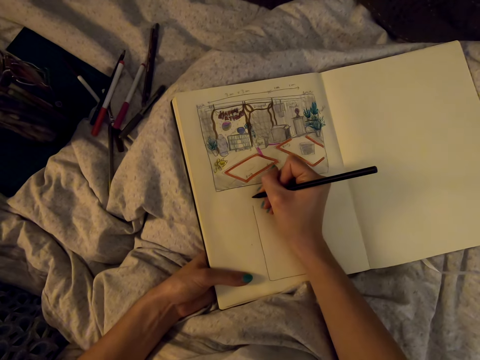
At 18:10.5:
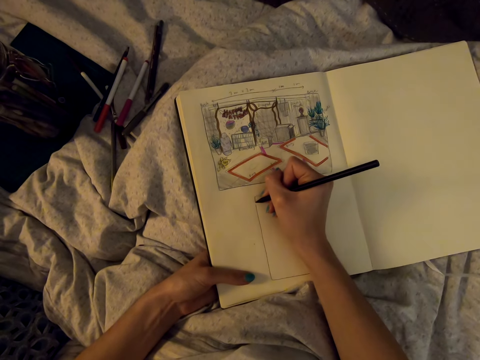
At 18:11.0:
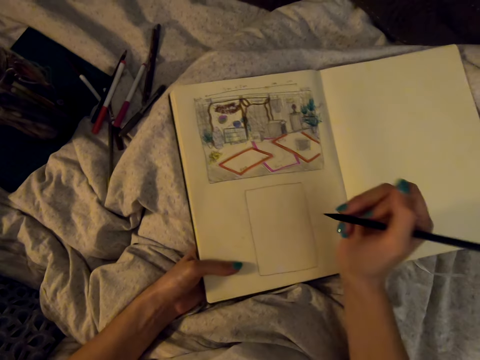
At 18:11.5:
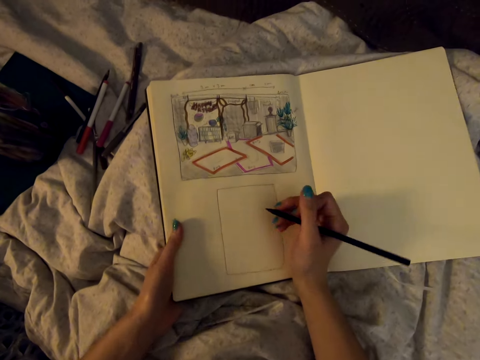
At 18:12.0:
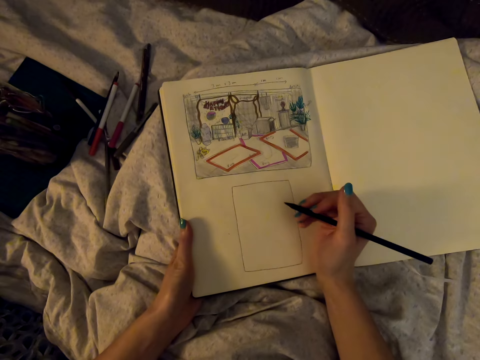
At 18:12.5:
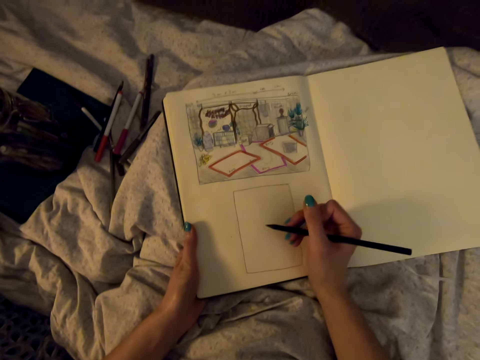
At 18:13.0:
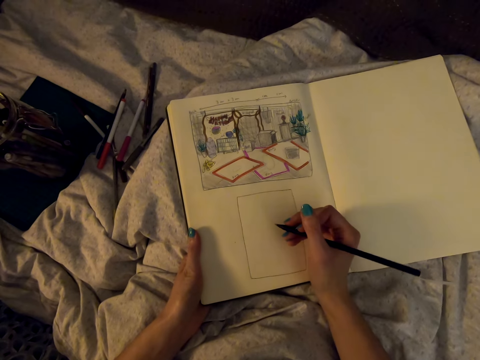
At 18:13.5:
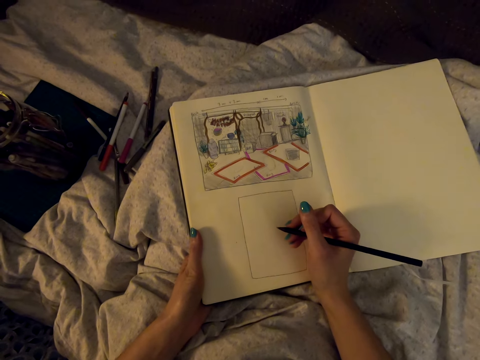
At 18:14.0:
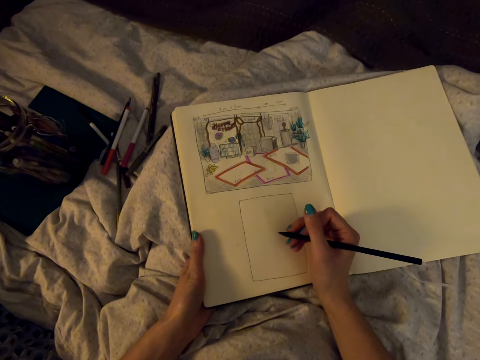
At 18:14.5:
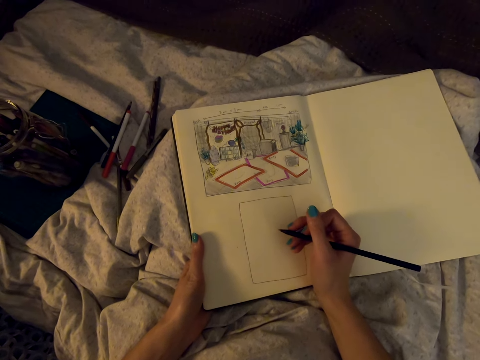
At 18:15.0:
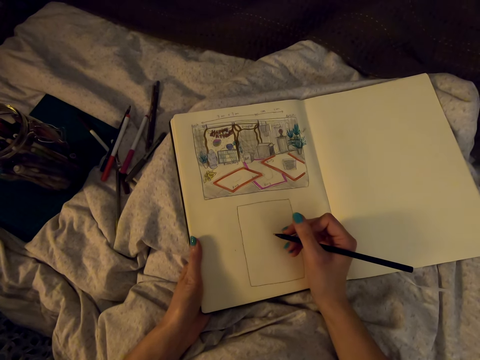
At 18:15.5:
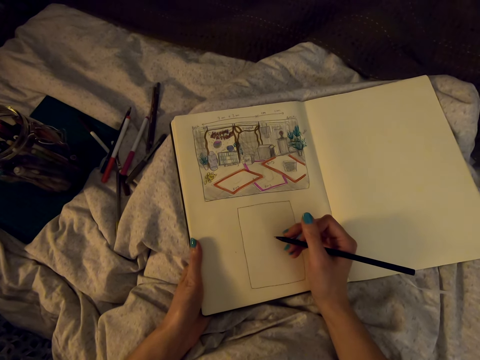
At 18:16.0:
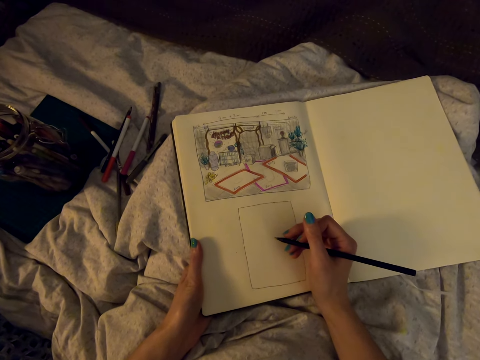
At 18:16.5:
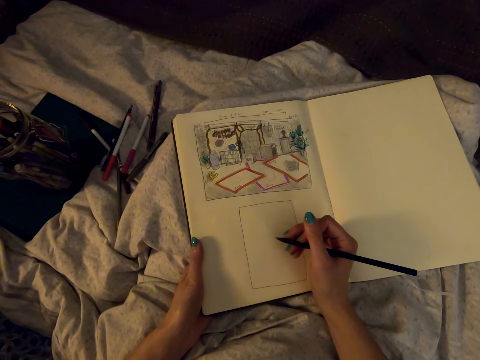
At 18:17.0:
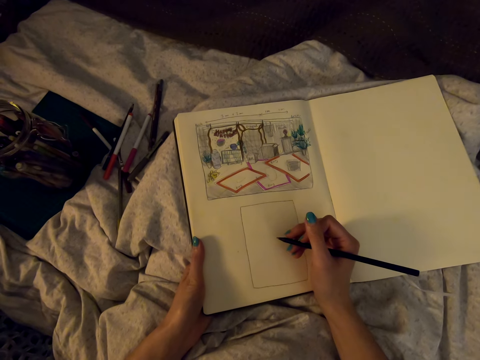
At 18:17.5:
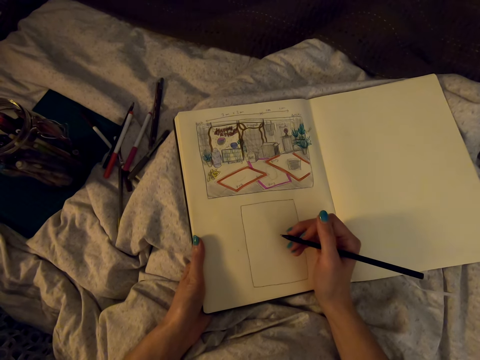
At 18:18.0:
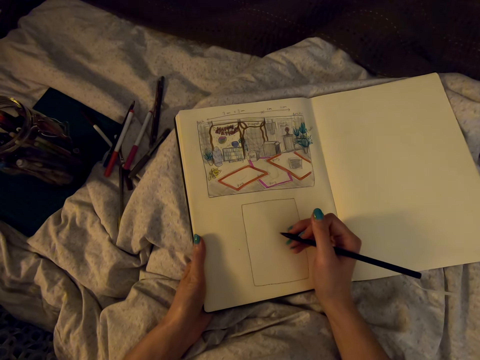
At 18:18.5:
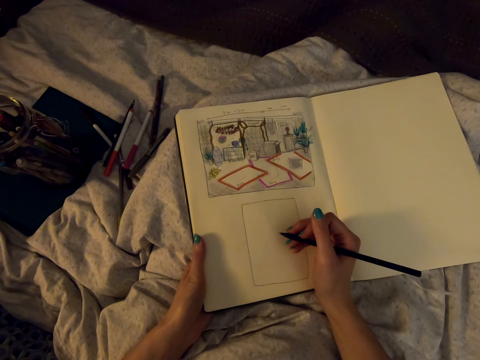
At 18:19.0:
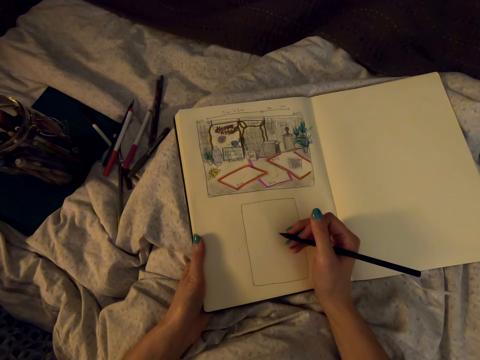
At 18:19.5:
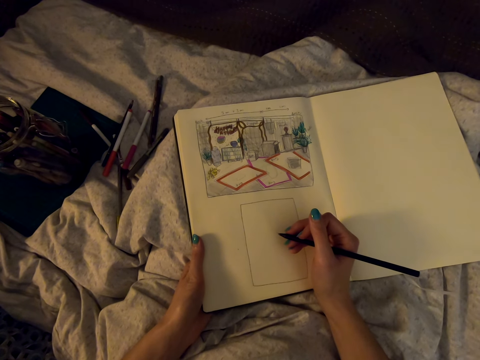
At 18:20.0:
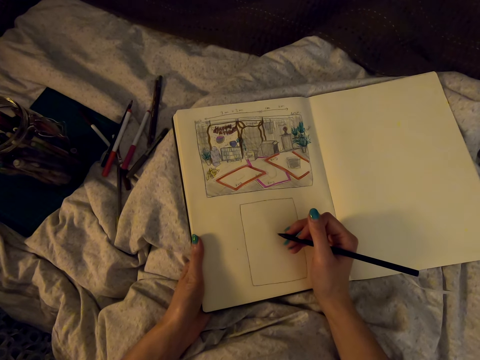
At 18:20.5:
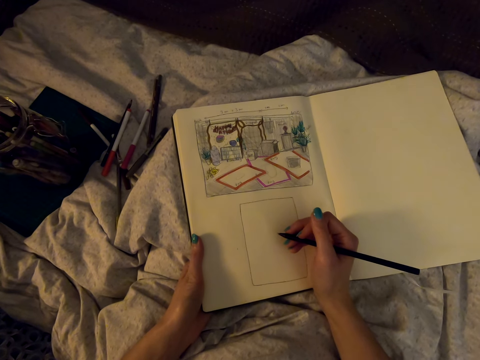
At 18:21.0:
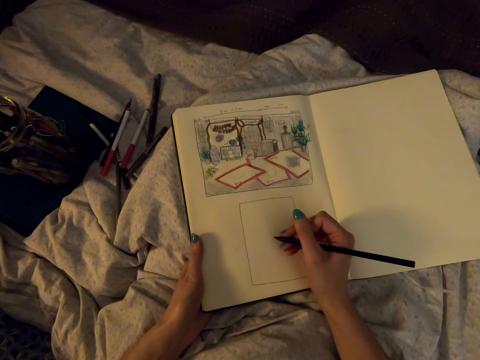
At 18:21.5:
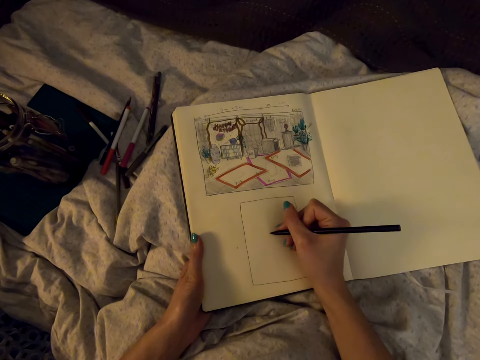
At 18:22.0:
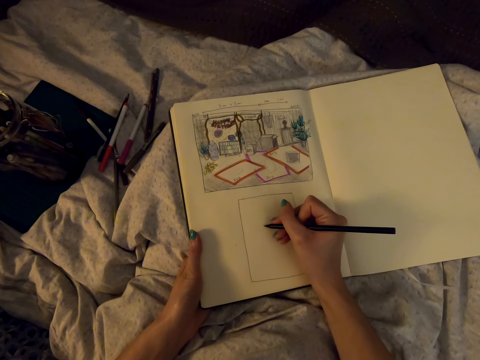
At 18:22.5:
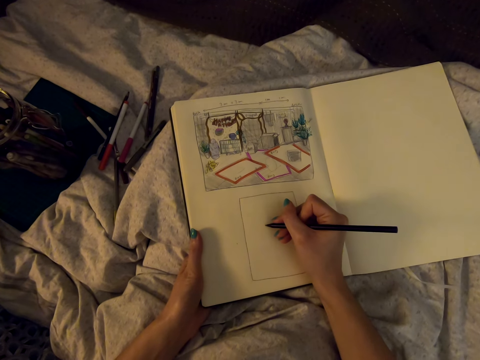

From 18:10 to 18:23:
The camera wearer holds the pencil in his hand.

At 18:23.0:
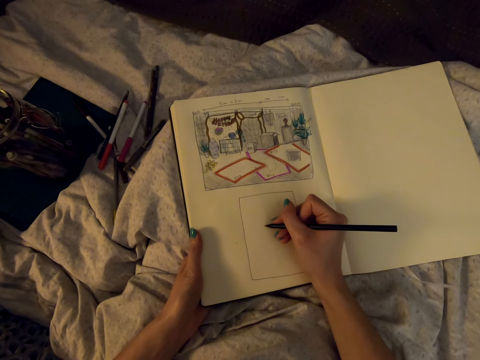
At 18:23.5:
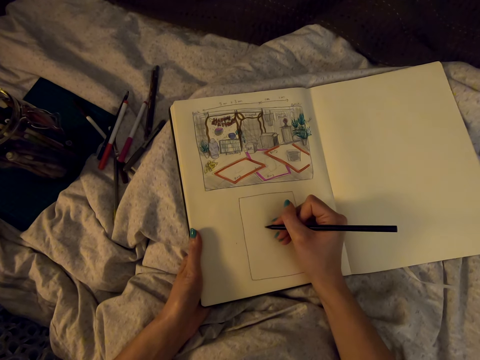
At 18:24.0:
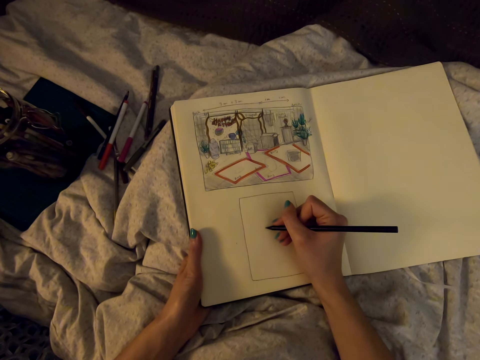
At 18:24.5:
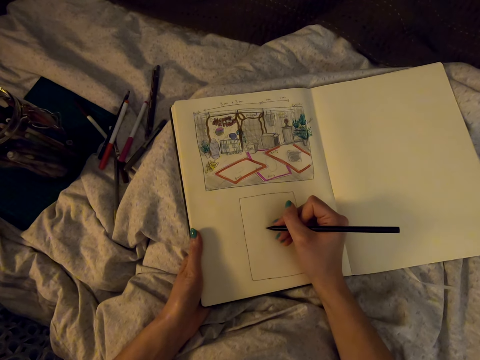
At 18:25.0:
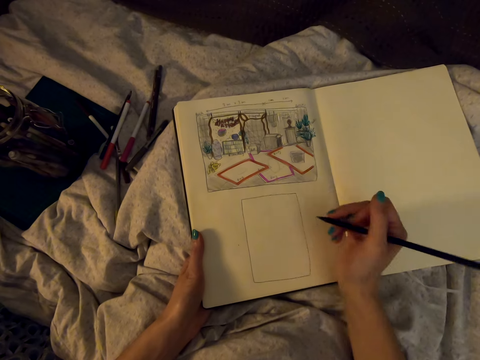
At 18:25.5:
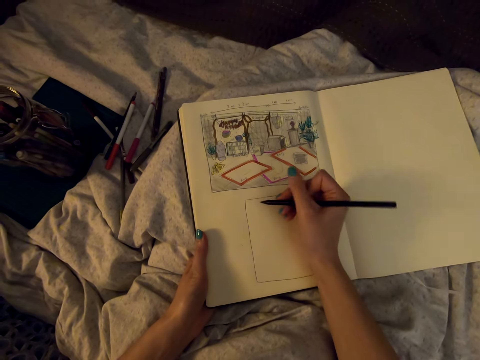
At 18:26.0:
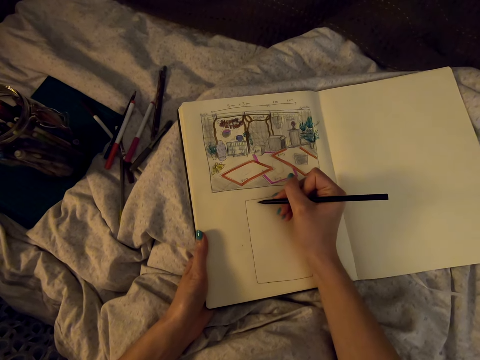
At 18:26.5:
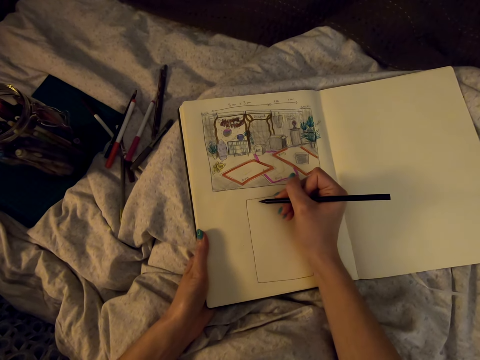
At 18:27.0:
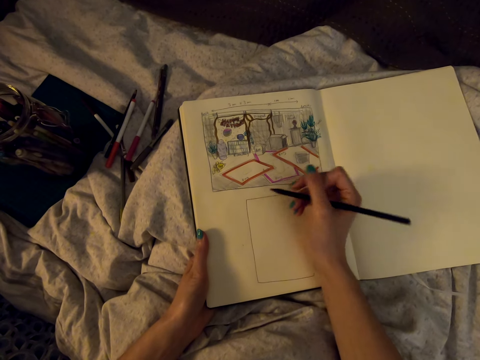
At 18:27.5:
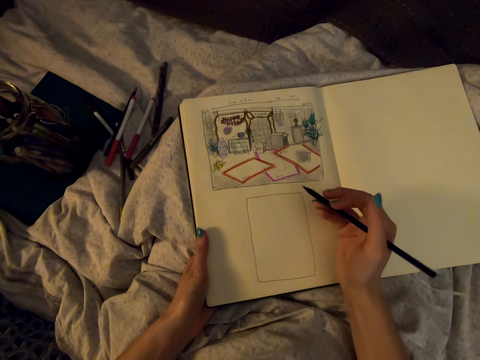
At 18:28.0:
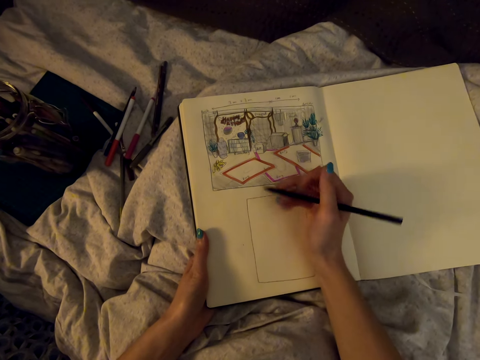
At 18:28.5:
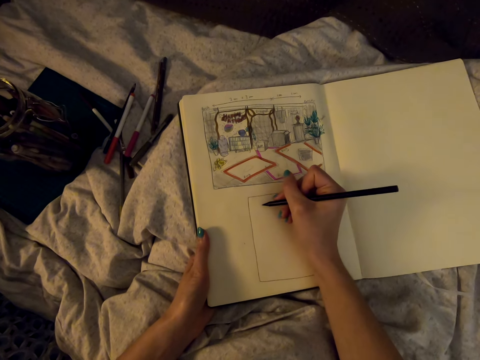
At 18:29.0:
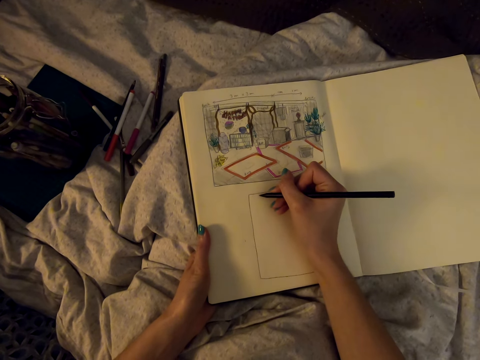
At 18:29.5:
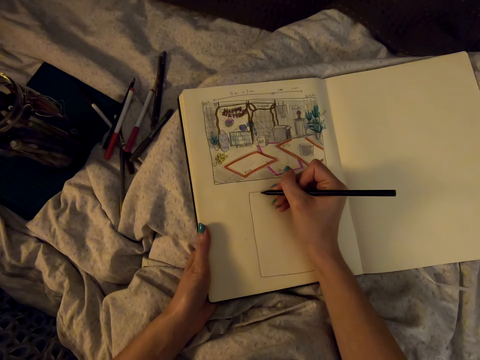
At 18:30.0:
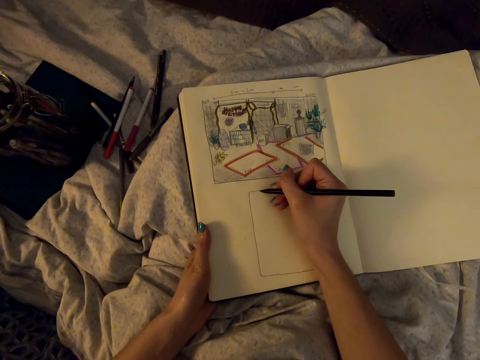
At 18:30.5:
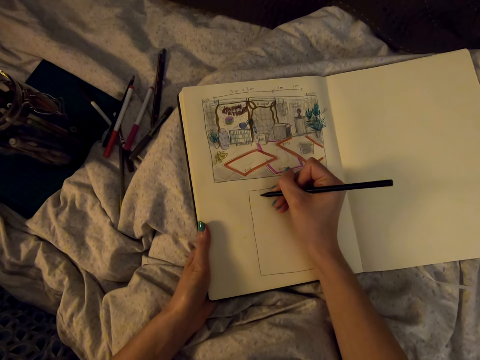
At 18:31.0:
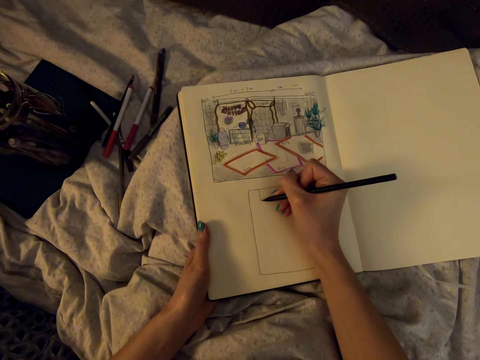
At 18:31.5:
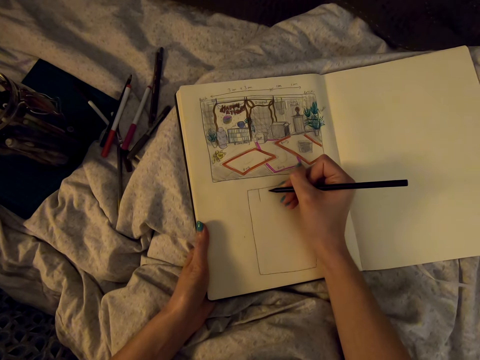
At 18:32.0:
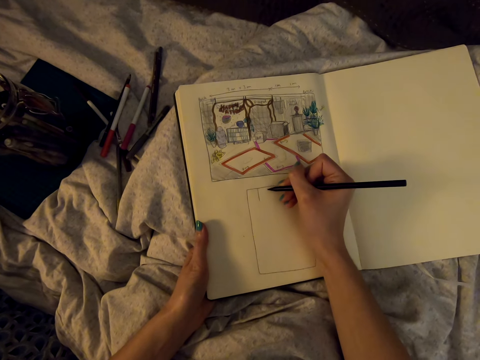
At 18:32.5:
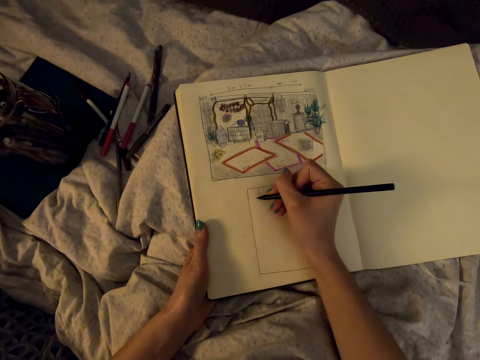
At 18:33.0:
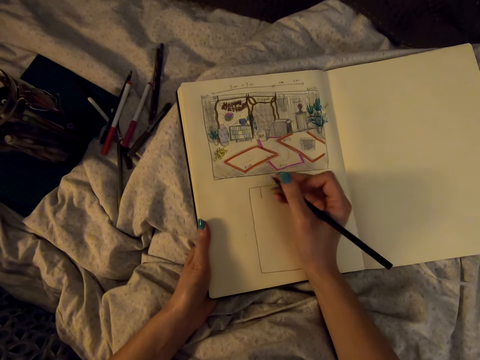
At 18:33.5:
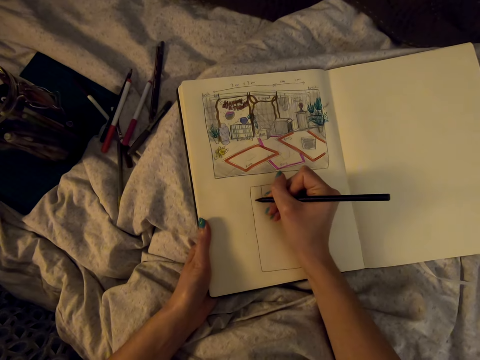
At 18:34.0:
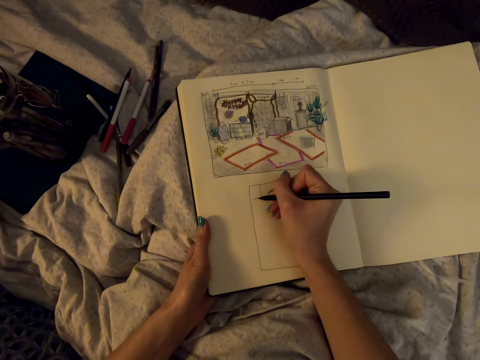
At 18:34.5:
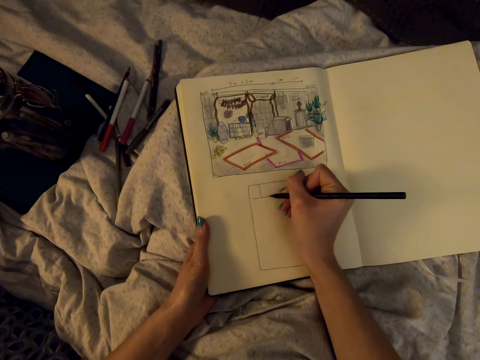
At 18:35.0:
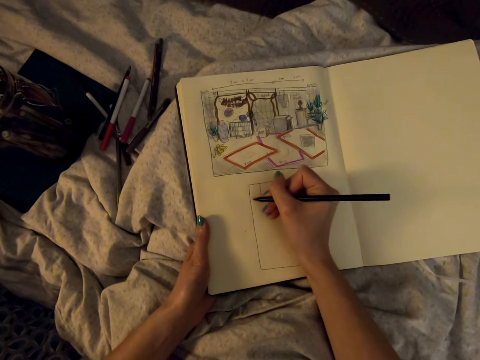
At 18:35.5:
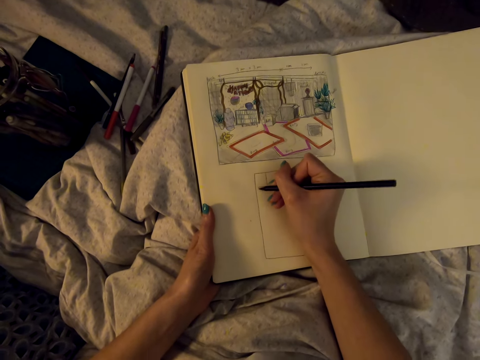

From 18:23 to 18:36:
The camera wearer draws with a pencil.
